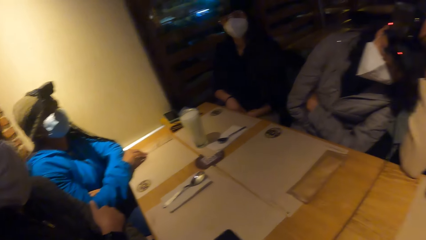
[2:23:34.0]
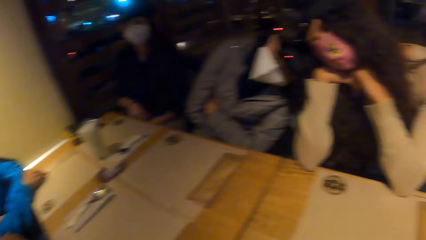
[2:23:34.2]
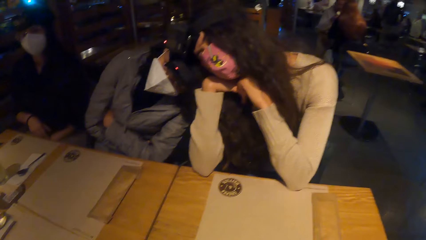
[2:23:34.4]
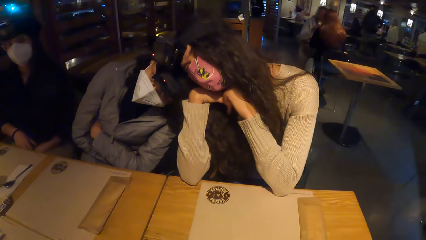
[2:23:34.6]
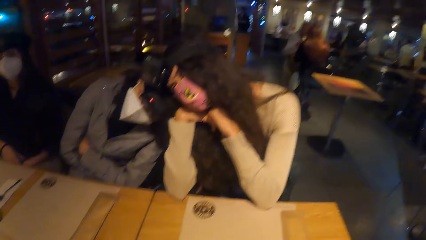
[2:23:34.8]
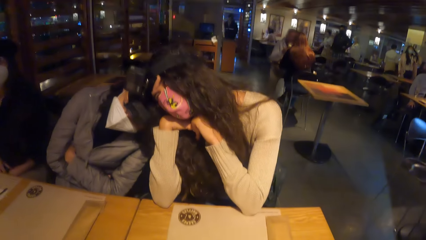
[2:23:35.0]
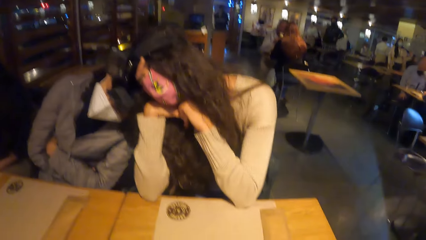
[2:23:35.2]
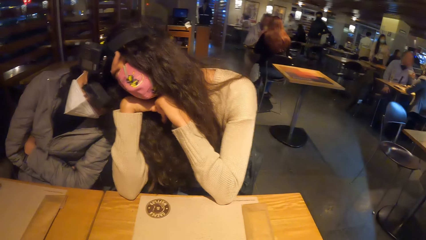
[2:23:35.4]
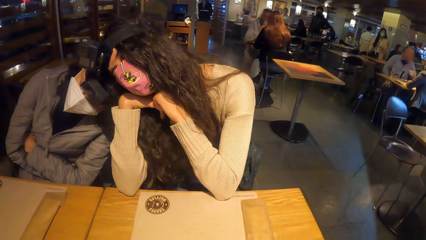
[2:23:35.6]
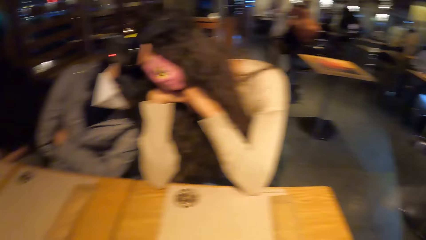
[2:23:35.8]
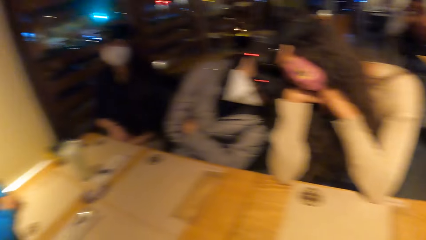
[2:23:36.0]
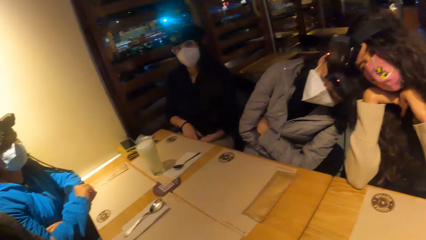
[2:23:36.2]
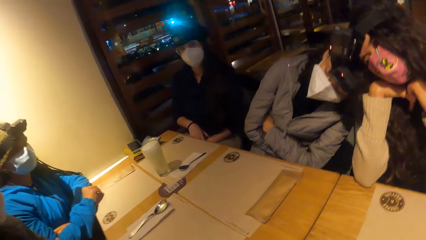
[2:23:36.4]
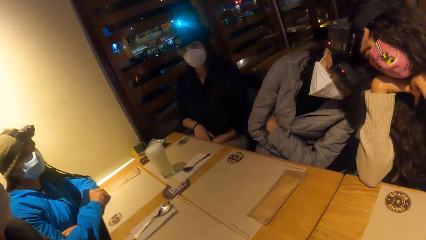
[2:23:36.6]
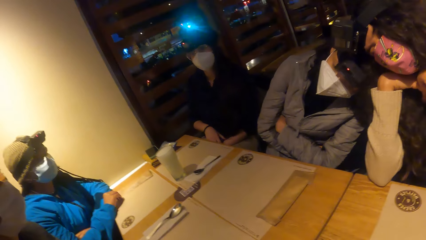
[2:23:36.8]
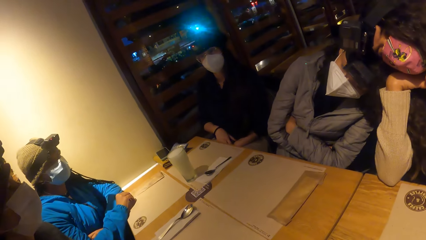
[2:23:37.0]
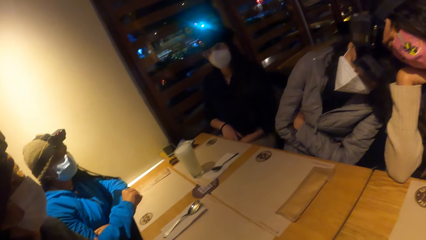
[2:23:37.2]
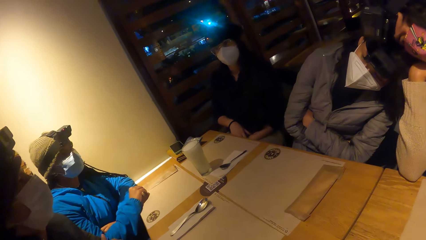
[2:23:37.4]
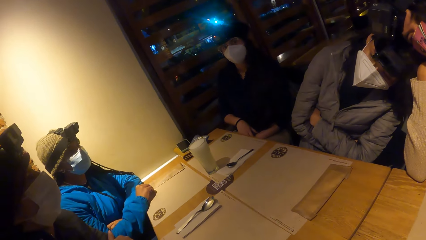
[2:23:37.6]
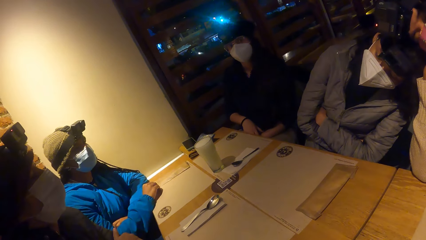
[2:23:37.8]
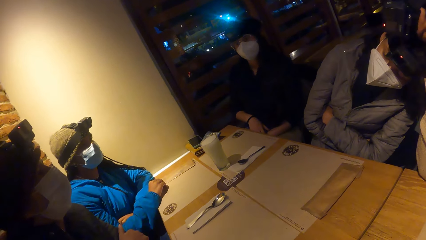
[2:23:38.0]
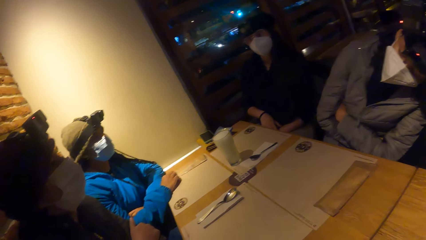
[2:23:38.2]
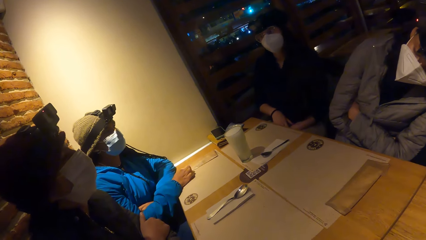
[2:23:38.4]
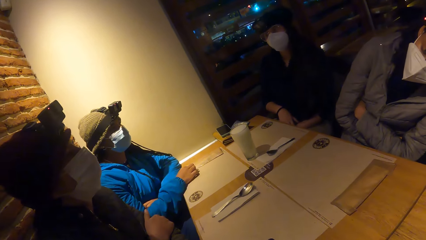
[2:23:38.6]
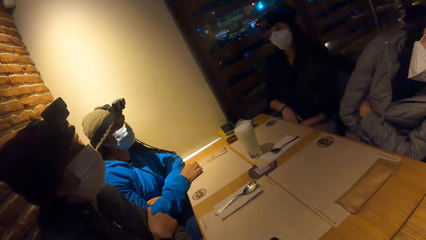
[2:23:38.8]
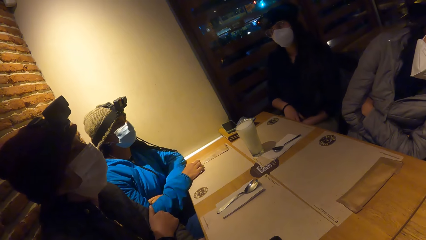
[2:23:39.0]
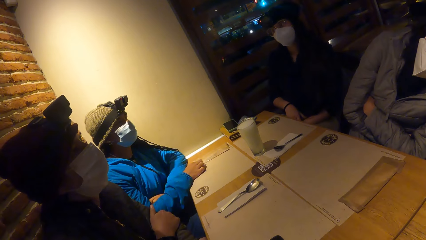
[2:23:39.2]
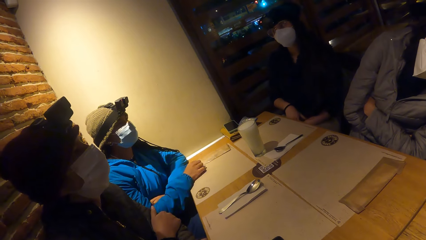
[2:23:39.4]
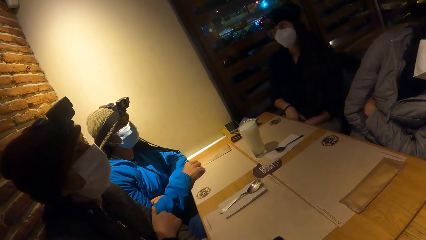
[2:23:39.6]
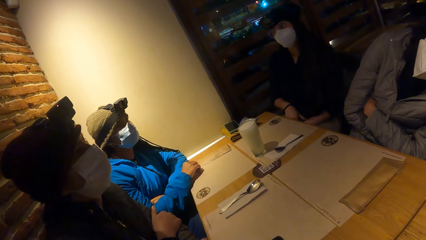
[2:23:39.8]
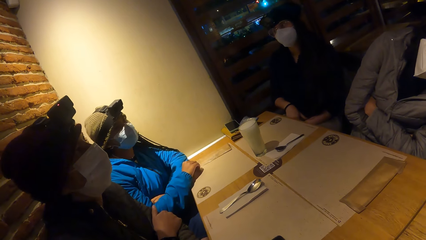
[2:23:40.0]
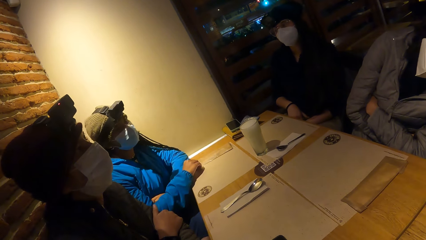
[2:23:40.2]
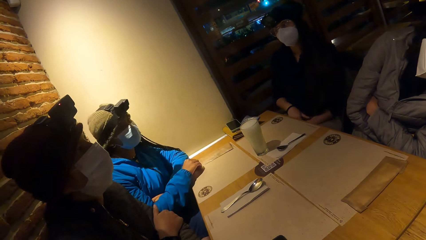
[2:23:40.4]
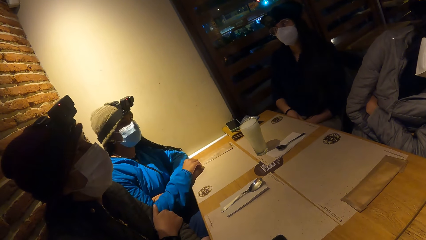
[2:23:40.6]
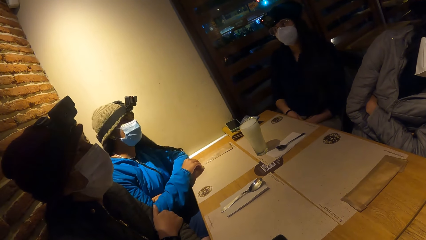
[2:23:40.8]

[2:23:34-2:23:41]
The woman places her head on the shoulder of another woman.

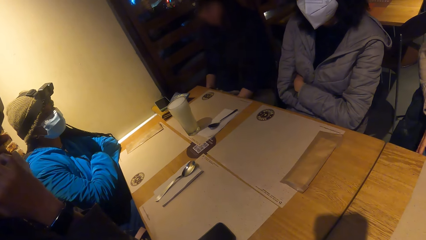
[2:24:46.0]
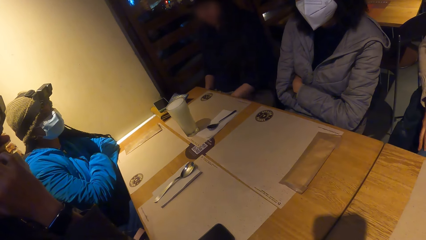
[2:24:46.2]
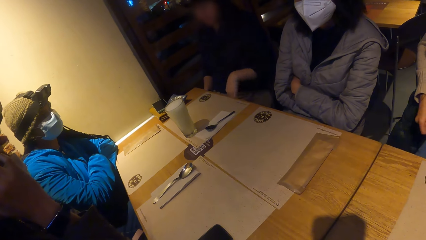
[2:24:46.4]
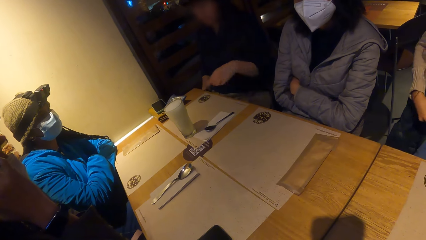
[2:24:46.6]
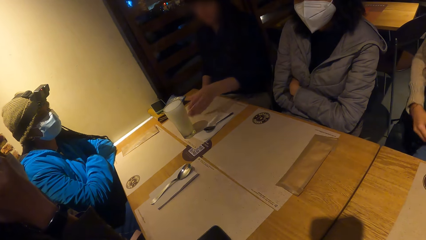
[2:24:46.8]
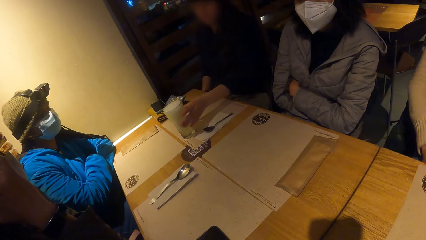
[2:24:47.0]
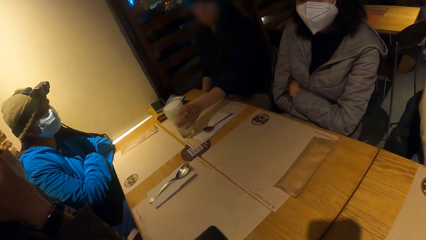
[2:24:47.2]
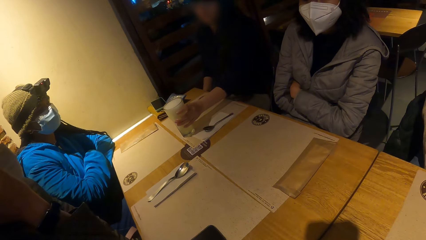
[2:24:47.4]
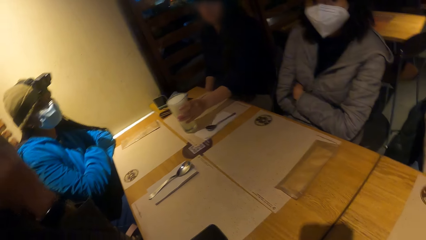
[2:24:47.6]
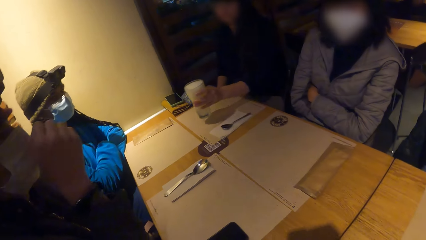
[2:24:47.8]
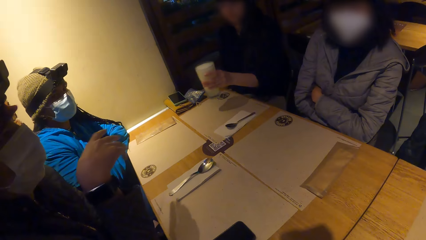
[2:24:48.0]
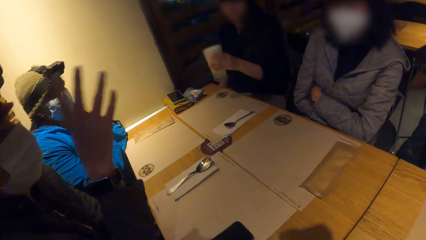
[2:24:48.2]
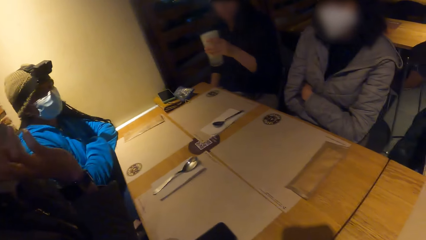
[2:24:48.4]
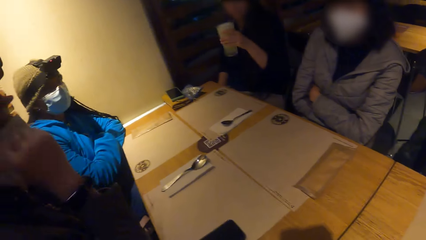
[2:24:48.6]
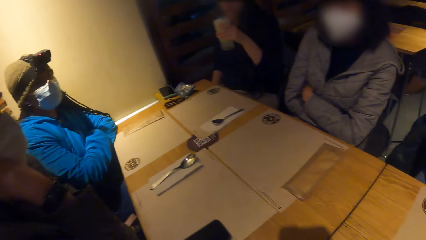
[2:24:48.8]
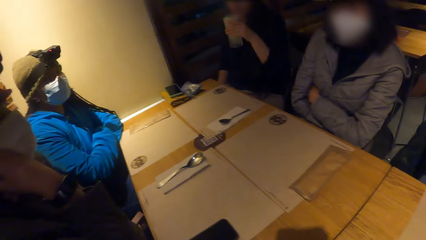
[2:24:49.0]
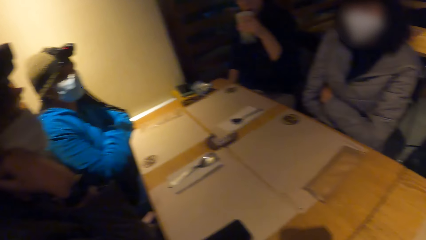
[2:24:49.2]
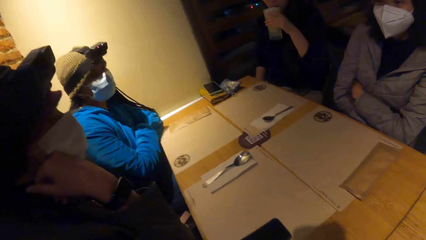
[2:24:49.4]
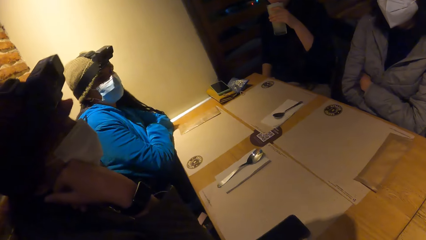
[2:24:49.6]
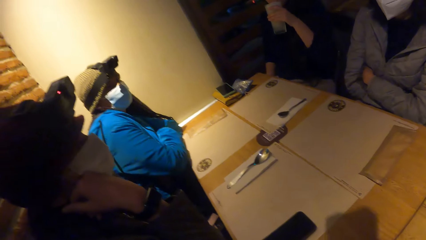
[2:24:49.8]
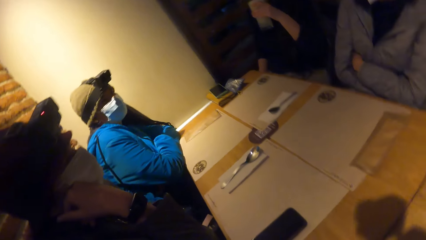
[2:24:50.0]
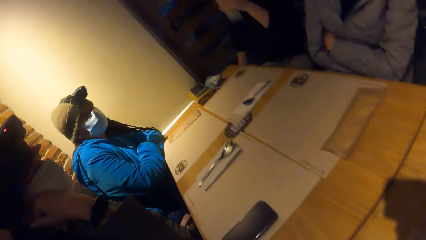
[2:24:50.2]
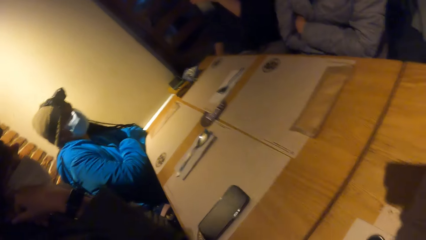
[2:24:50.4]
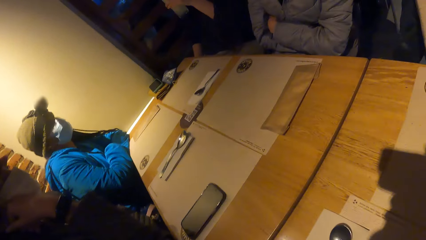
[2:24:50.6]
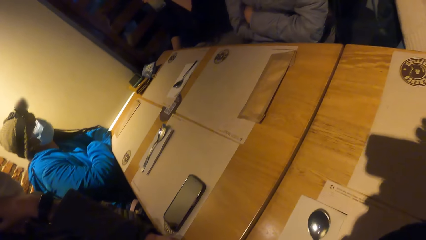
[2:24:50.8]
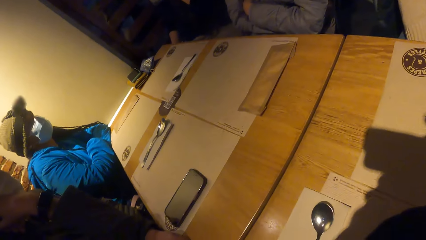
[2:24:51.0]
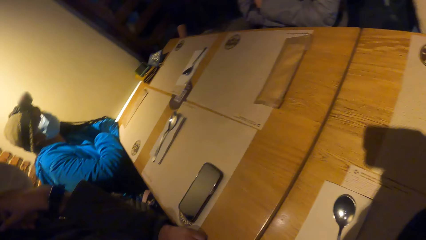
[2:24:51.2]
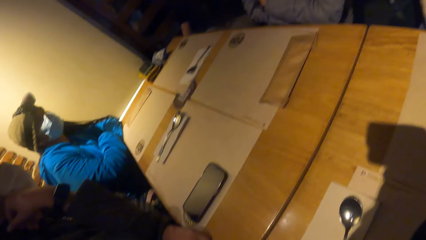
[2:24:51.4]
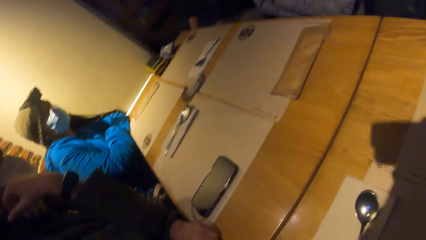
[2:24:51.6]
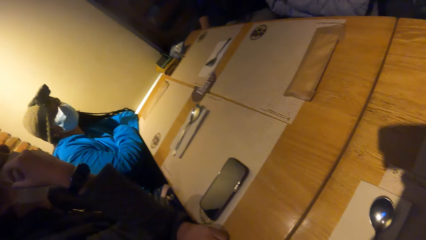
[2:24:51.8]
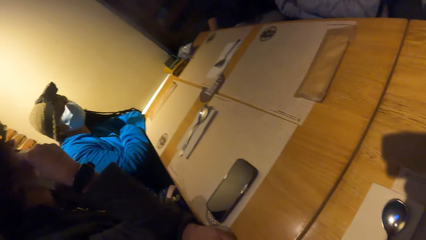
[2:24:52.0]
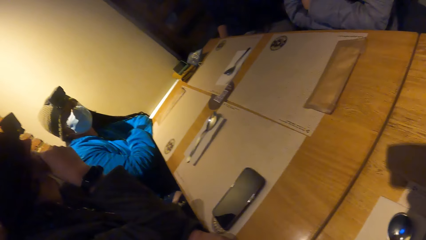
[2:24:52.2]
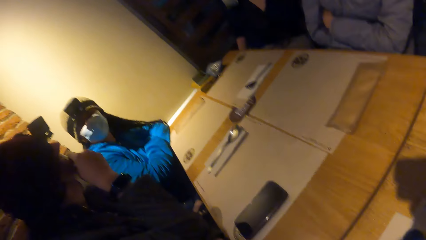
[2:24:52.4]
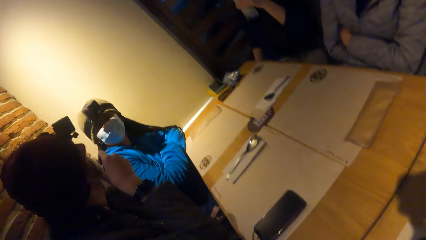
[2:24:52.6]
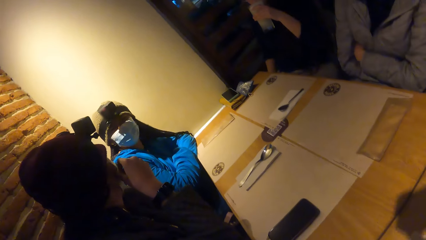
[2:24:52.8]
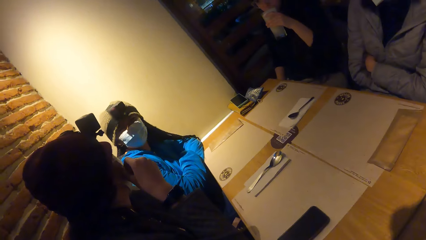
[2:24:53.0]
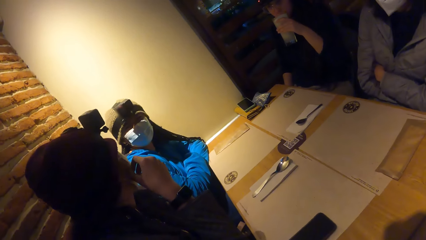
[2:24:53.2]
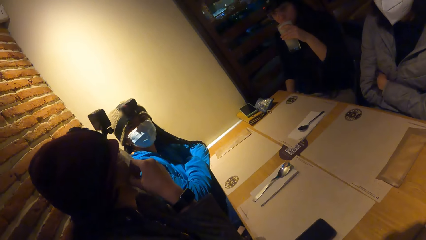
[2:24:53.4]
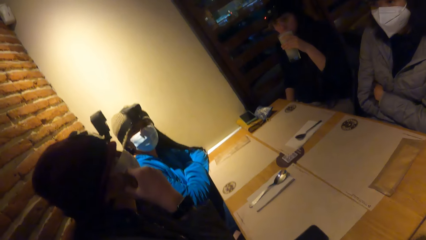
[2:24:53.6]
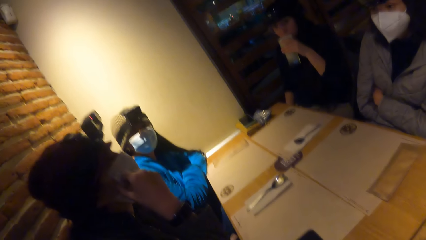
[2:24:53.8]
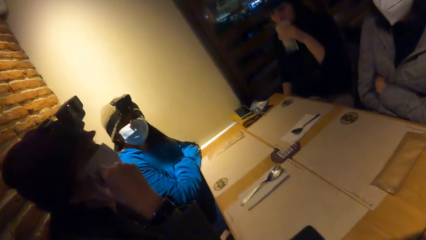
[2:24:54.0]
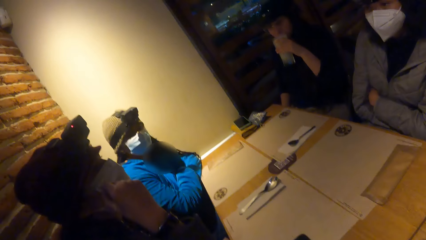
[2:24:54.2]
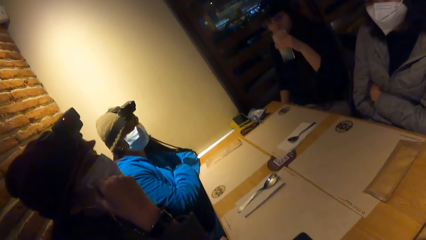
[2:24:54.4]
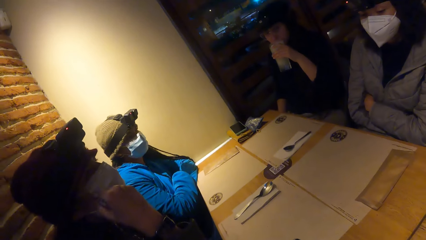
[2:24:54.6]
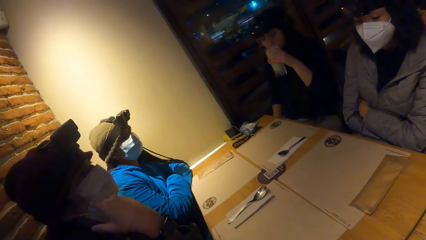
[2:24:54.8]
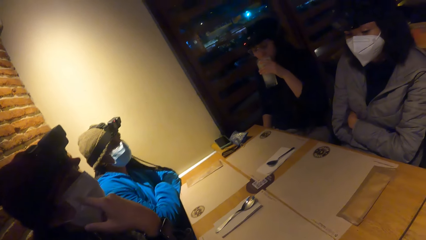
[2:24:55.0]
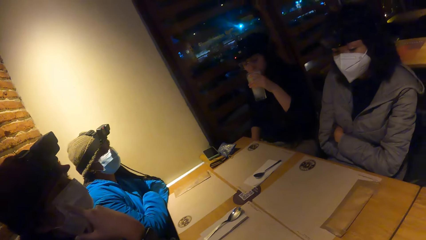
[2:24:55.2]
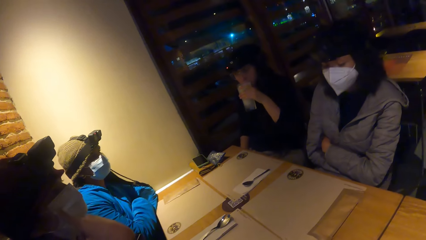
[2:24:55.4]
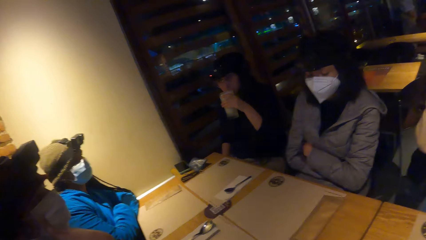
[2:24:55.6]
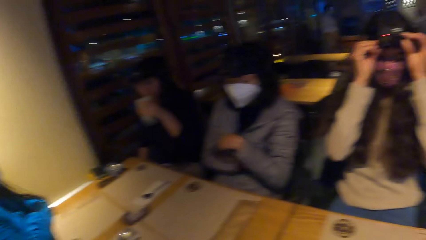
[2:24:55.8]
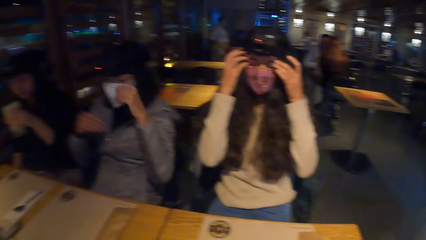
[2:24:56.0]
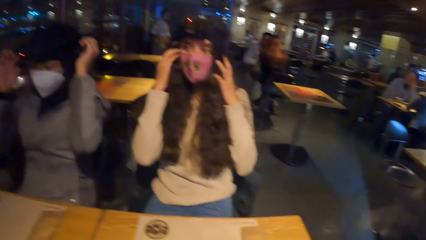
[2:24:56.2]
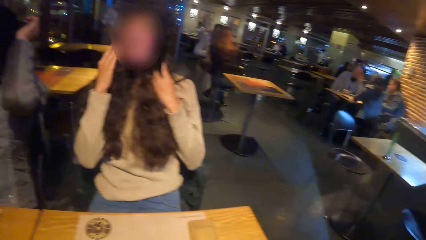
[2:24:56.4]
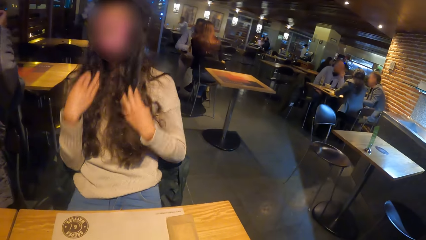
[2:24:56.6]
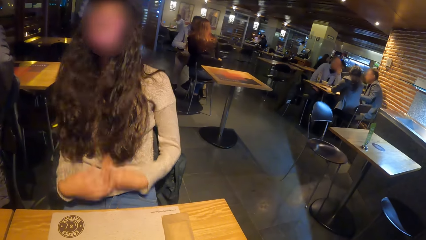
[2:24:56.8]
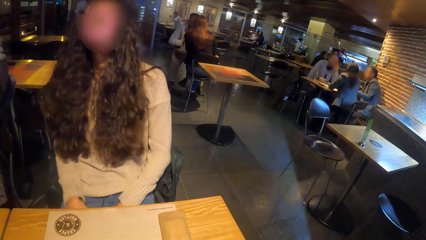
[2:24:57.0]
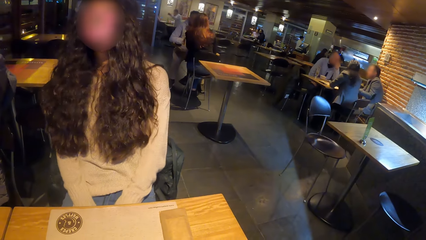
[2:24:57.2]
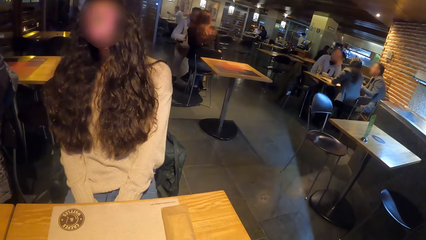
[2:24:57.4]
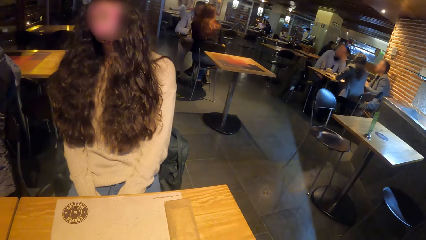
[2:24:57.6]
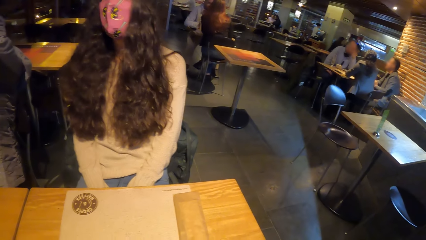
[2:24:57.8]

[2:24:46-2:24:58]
A woman picks up a glass of yoghurt from the table with her left hand. The woman drinks from the glass of yoghurt in her left hand.
